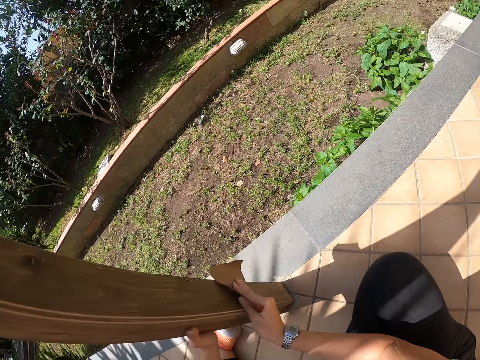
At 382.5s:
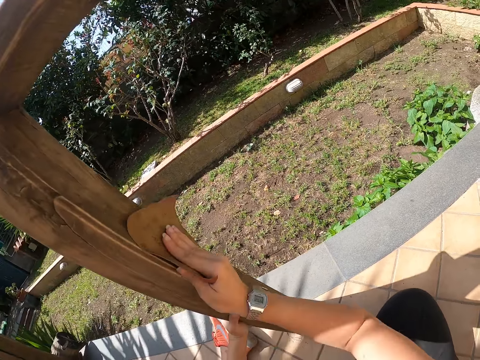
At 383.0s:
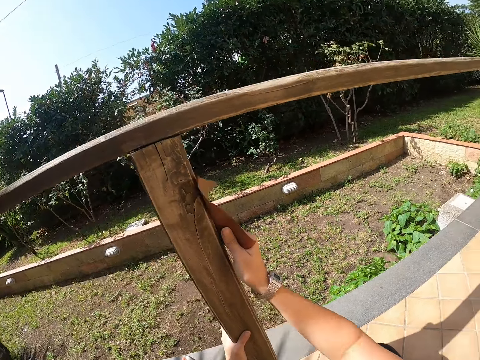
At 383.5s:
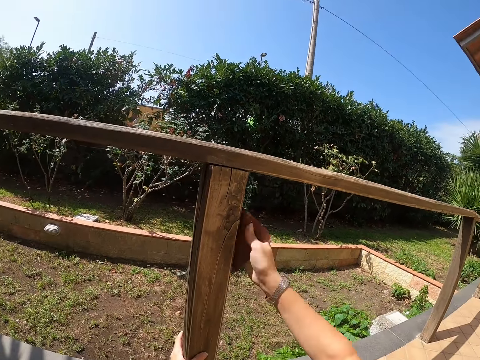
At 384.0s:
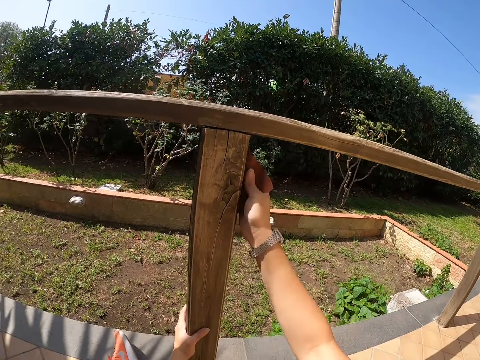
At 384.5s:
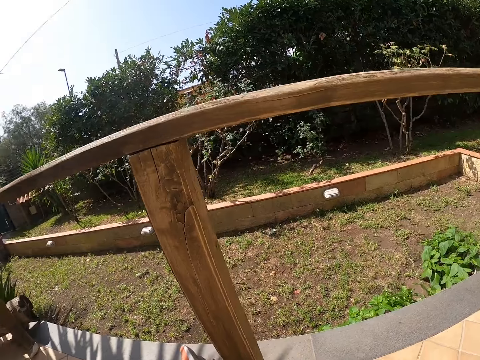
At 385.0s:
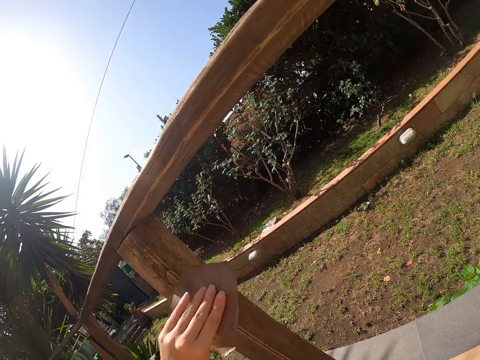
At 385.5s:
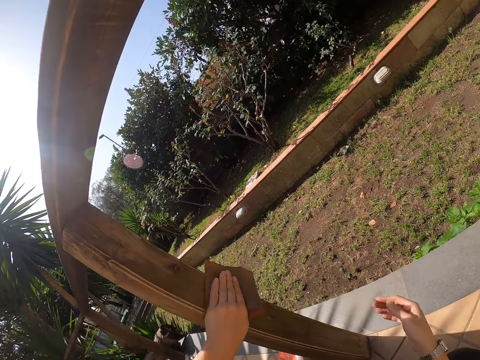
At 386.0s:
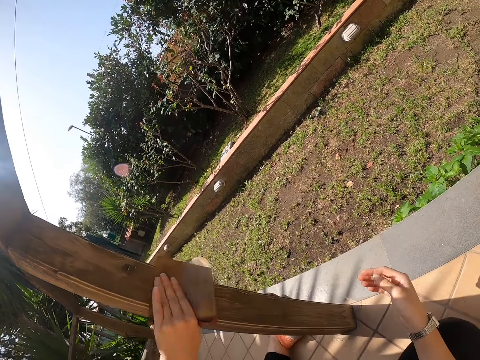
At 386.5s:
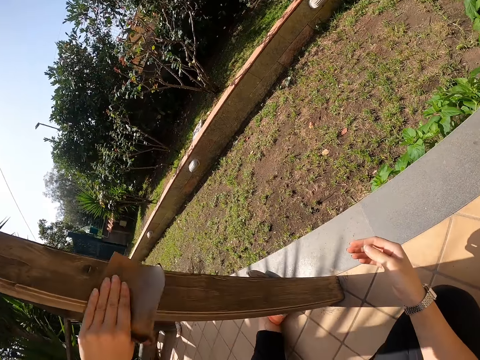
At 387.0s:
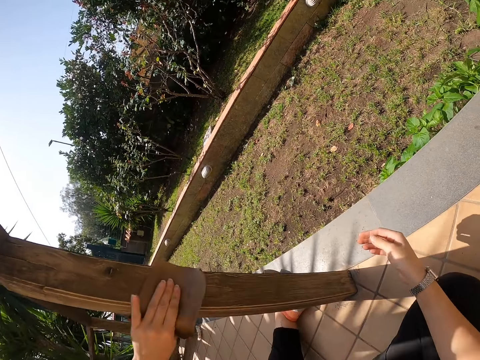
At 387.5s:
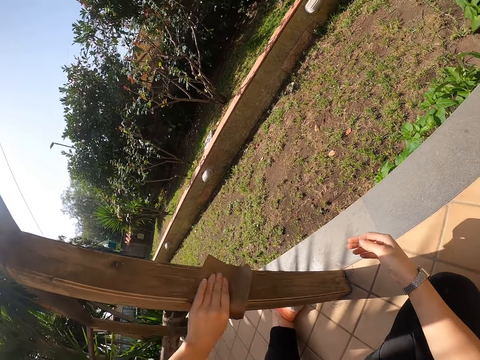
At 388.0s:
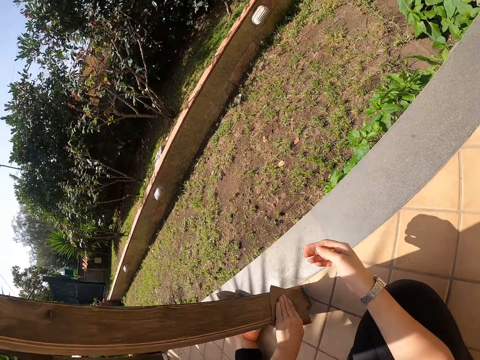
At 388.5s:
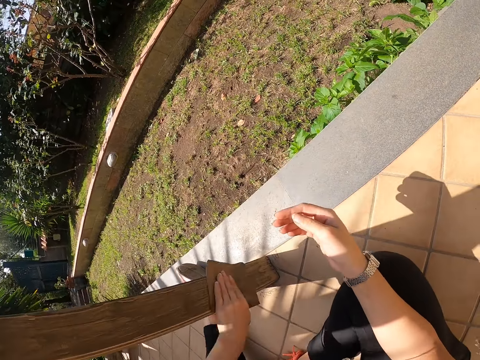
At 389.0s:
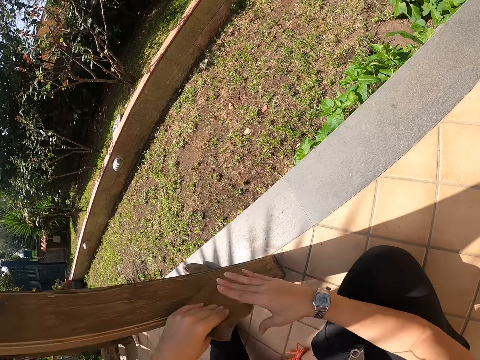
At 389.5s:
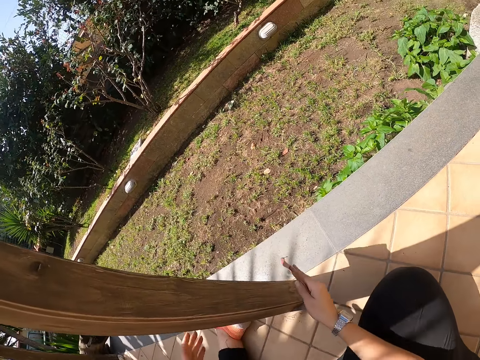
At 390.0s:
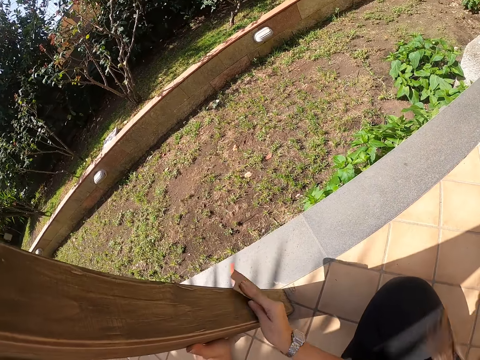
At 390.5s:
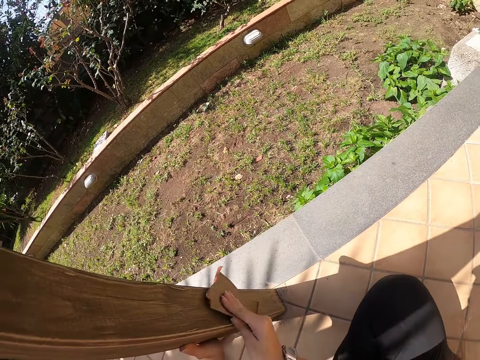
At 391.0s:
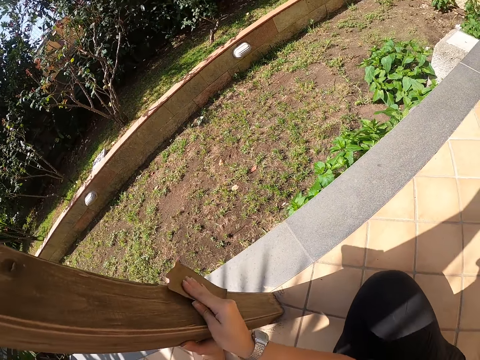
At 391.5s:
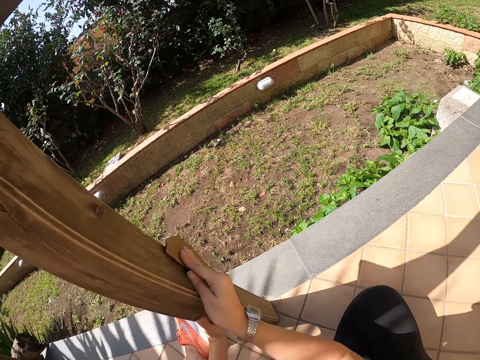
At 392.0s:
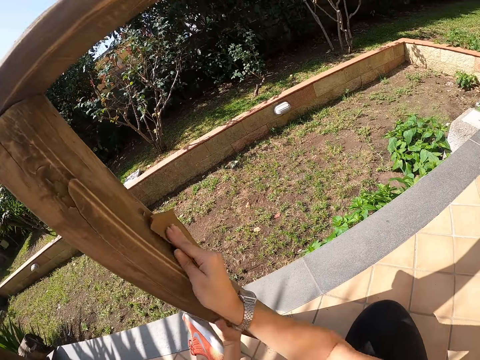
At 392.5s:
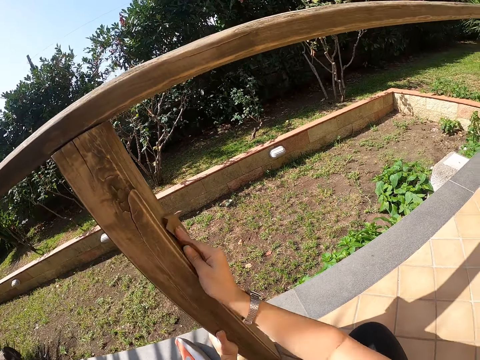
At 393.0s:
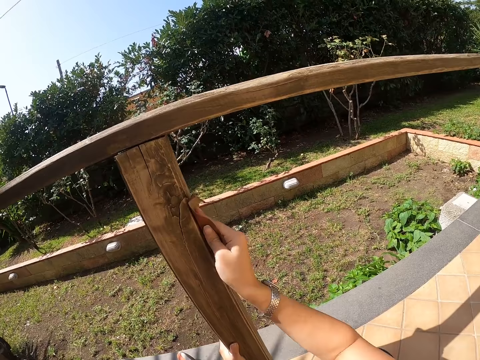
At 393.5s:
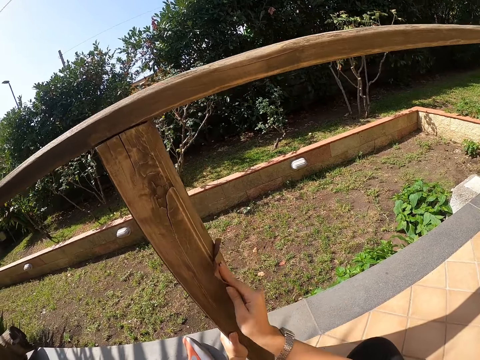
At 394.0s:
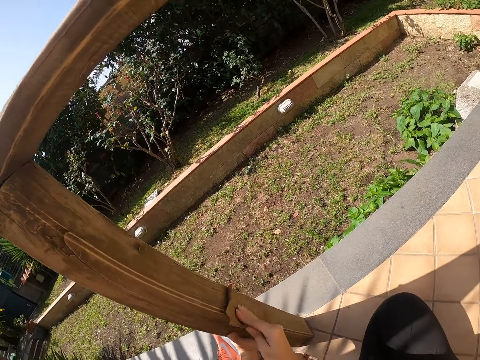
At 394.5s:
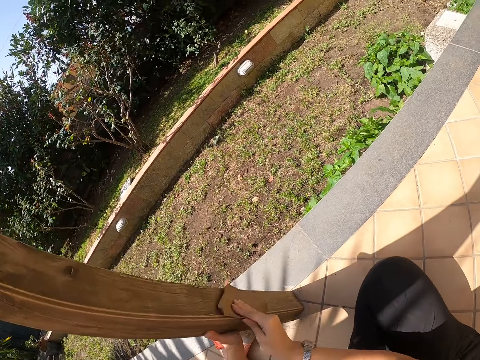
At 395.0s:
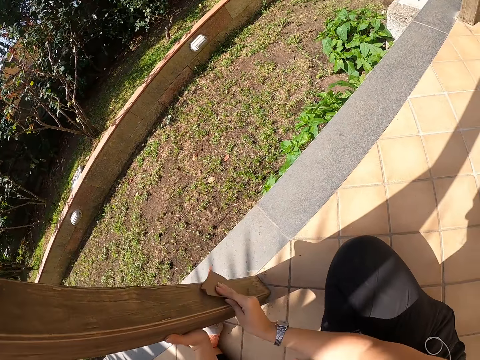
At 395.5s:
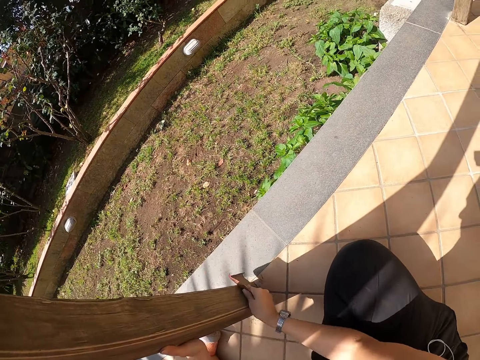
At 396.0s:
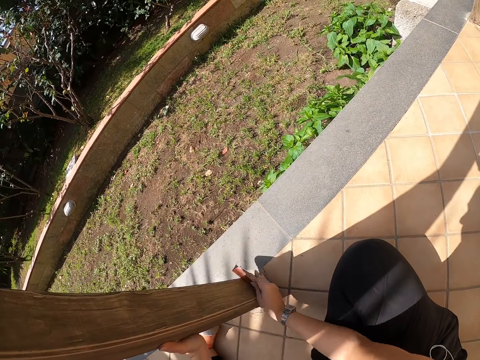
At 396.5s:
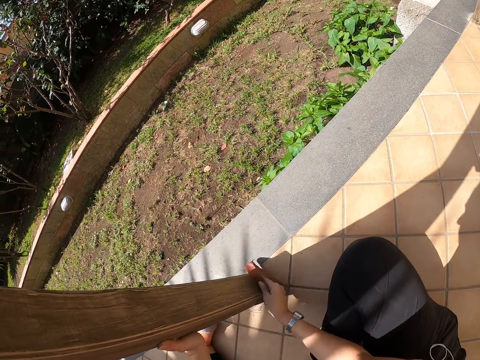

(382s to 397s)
The camera wearer switches the sandpaper from her right hand to her left hand. She smoothens the wooden railing with the sandpaper in her left hand. She switches the sandpaper from her left hand to her right hand. She smoothens the wooden railing with the sandpaper in her right hand.

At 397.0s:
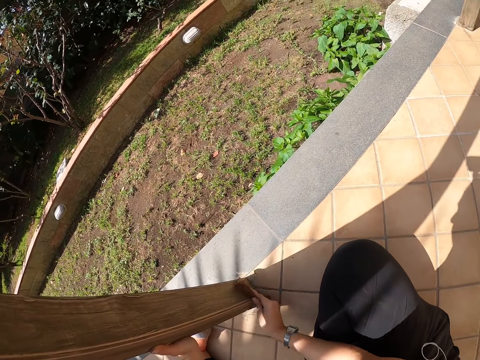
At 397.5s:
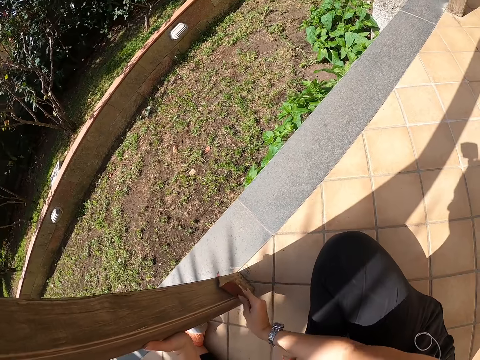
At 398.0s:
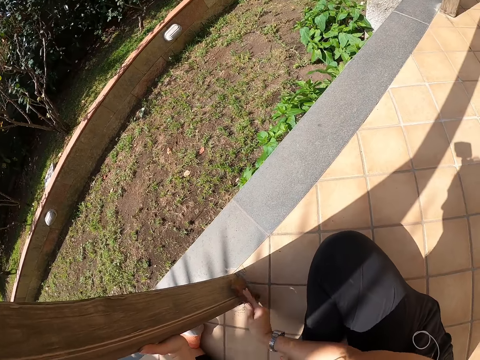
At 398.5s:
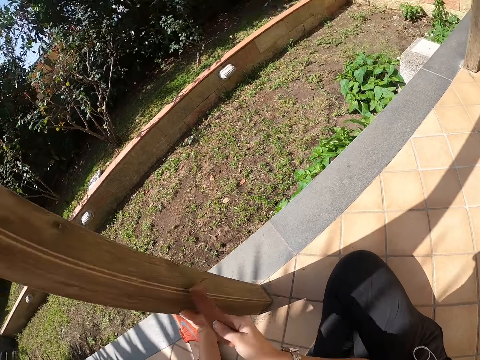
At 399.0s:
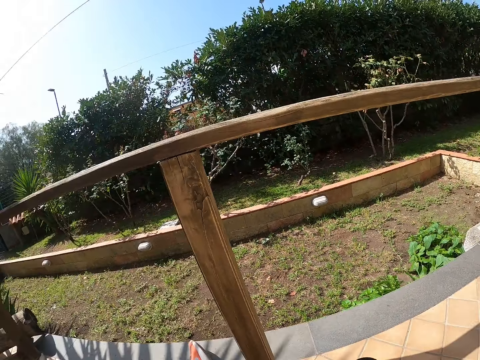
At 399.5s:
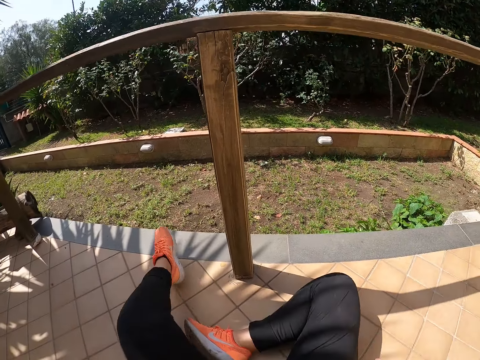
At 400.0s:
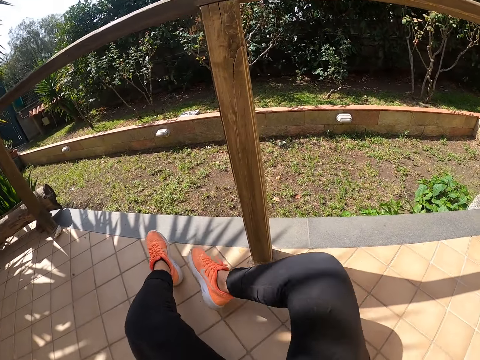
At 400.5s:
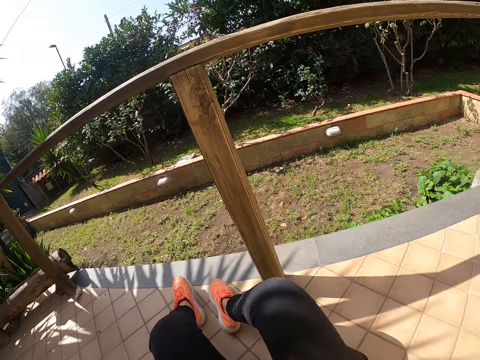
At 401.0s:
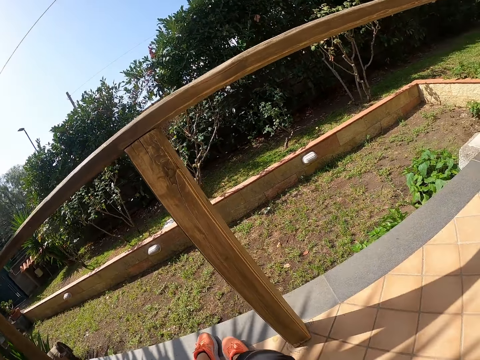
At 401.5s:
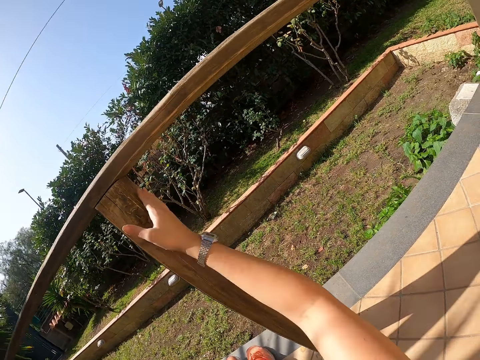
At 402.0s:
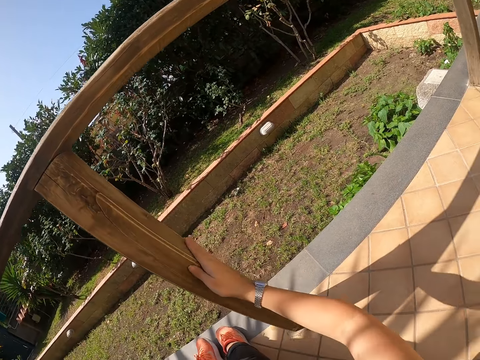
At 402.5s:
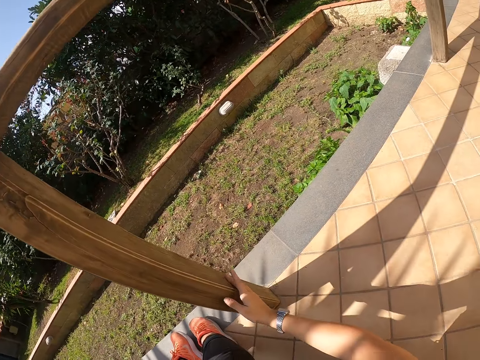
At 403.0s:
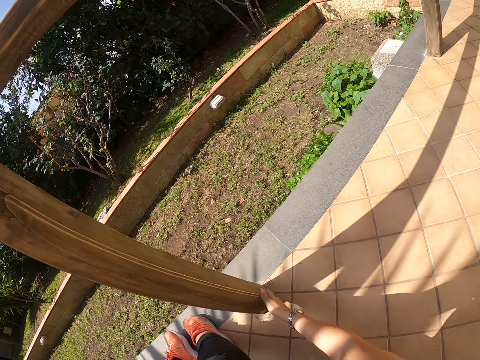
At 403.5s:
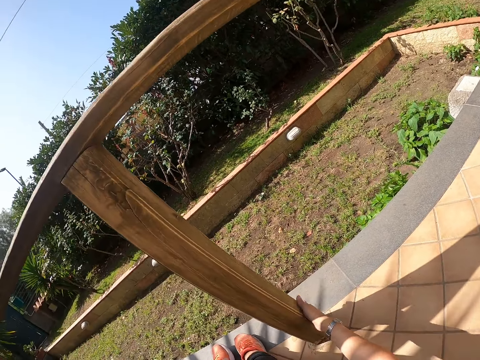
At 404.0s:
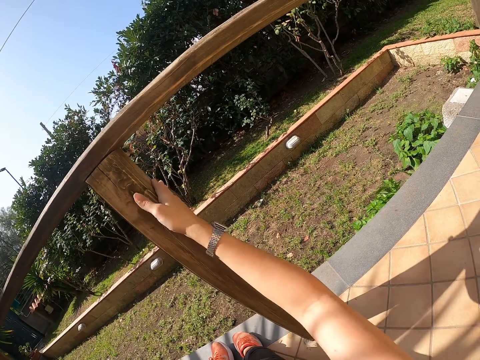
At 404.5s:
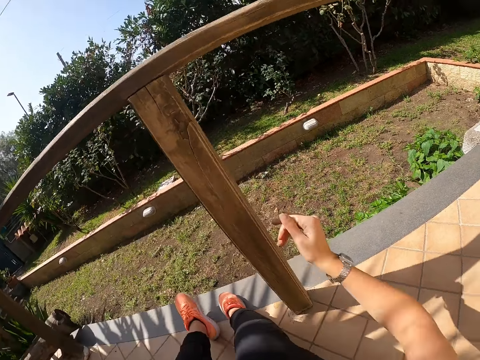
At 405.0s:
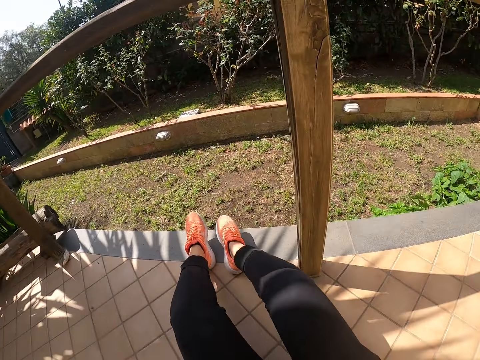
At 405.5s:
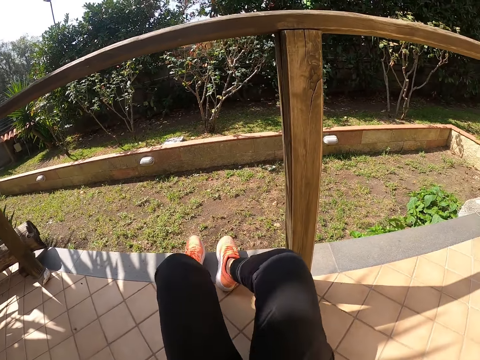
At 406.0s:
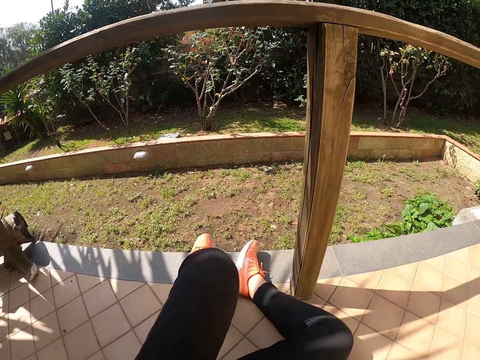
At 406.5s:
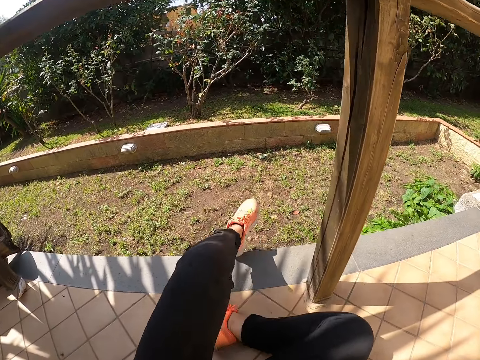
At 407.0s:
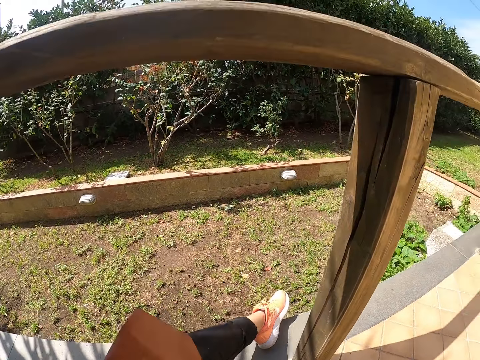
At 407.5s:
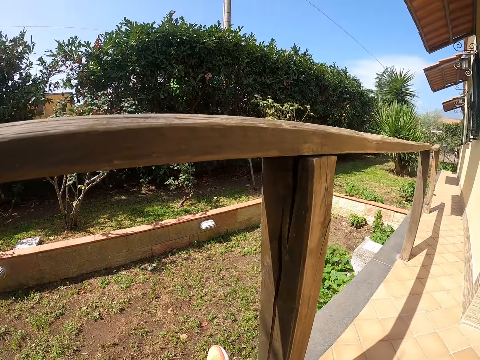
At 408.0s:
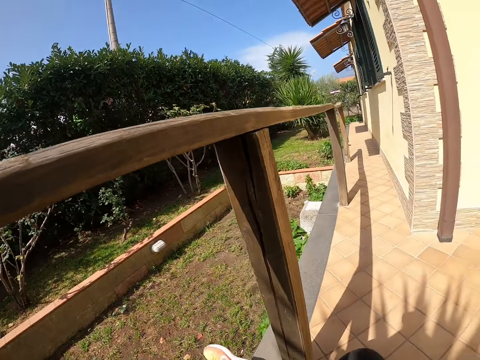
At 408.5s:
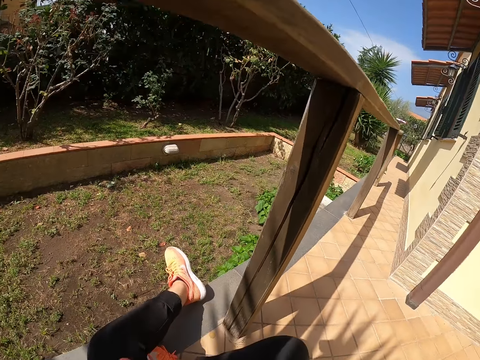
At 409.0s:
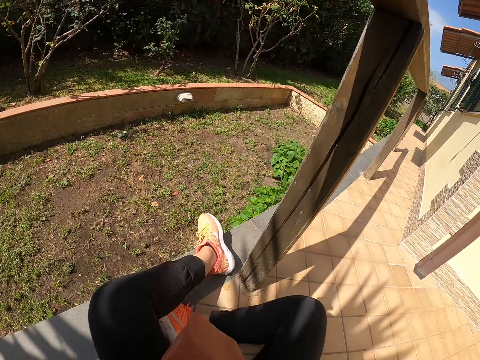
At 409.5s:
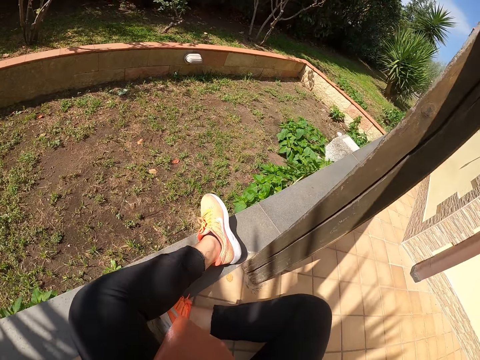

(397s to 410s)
The camera wearer adjusts her sitting position. She turns around. She checks the smoothness of the wooden railing with her hand. She turns around and adjusts her sitting position.
